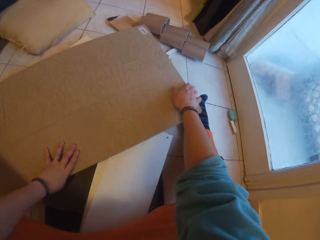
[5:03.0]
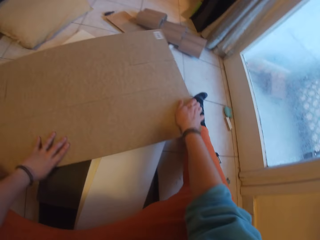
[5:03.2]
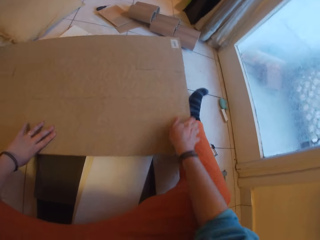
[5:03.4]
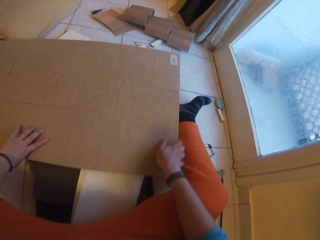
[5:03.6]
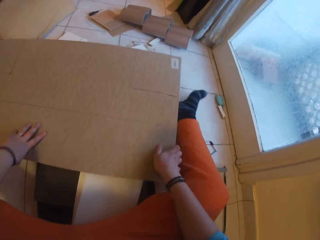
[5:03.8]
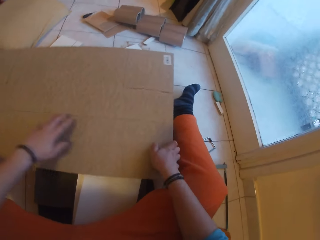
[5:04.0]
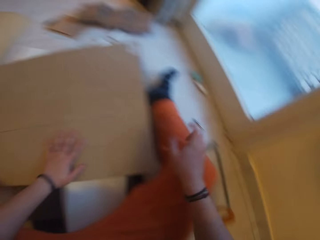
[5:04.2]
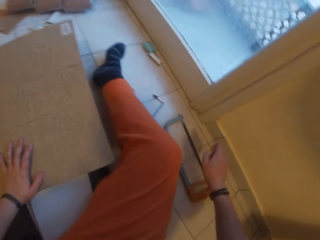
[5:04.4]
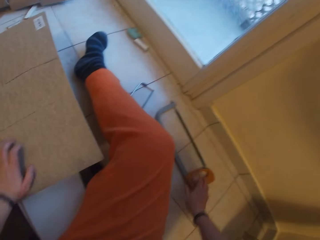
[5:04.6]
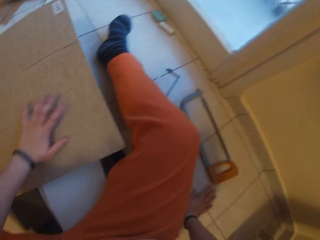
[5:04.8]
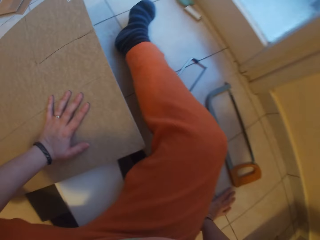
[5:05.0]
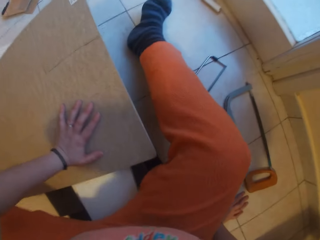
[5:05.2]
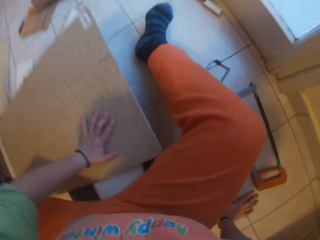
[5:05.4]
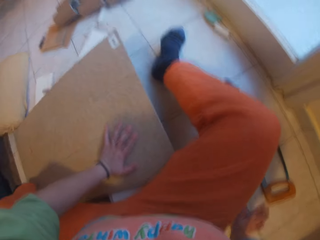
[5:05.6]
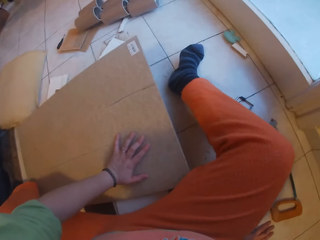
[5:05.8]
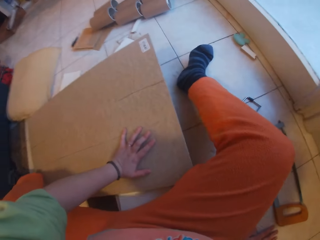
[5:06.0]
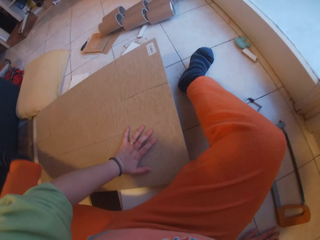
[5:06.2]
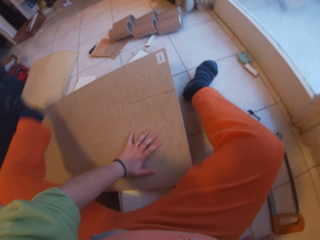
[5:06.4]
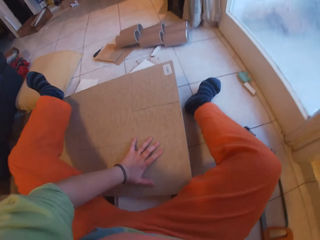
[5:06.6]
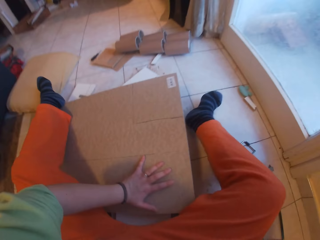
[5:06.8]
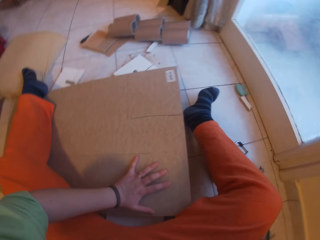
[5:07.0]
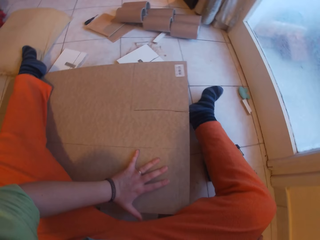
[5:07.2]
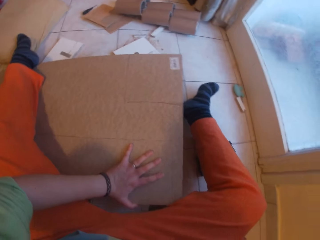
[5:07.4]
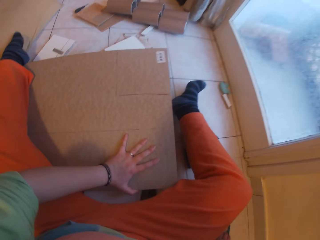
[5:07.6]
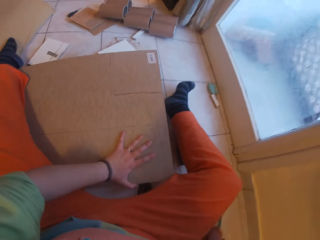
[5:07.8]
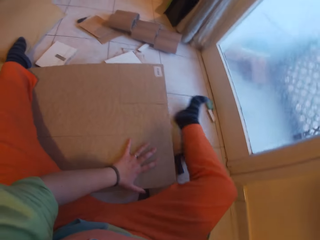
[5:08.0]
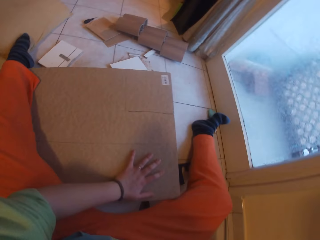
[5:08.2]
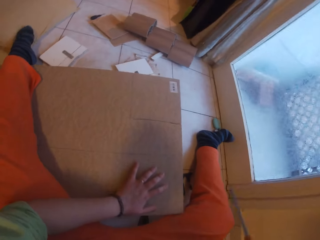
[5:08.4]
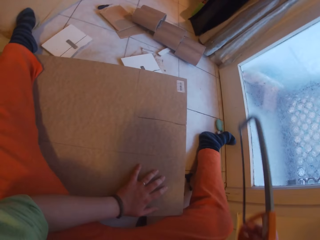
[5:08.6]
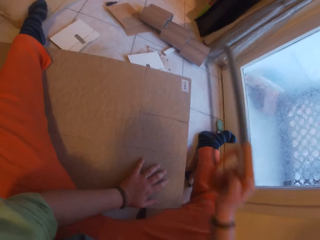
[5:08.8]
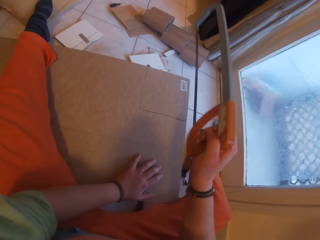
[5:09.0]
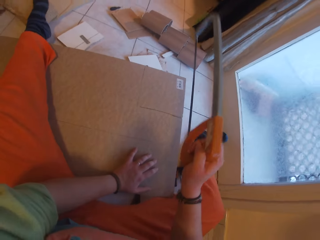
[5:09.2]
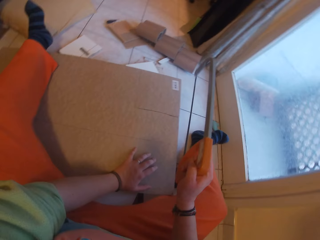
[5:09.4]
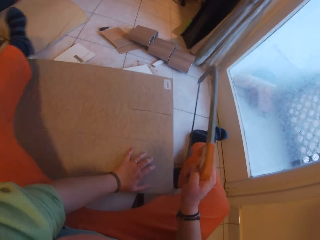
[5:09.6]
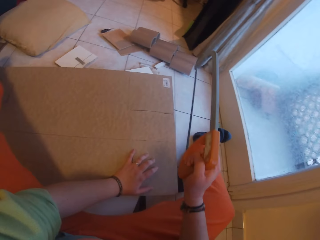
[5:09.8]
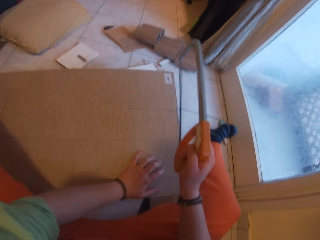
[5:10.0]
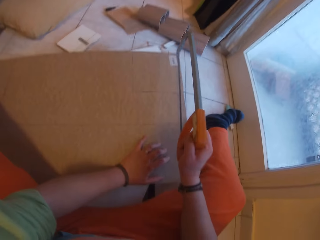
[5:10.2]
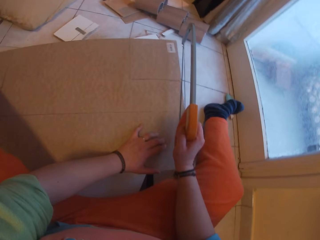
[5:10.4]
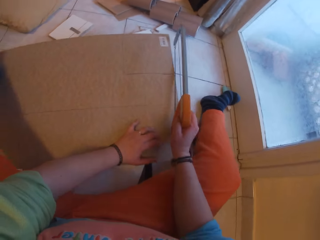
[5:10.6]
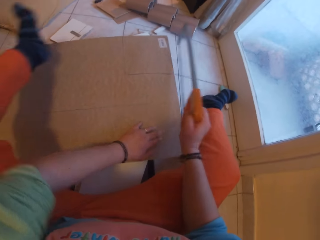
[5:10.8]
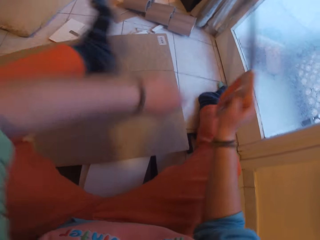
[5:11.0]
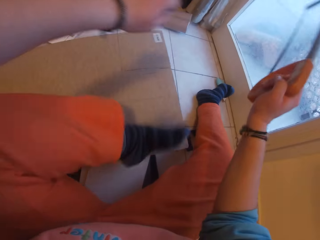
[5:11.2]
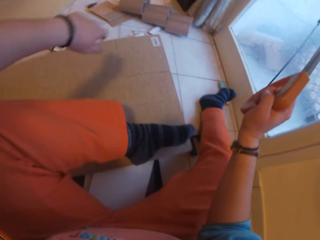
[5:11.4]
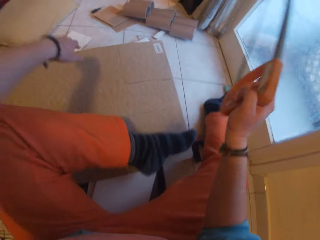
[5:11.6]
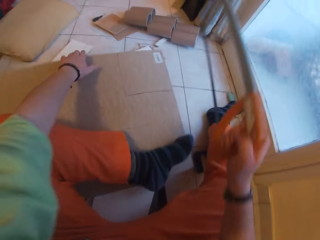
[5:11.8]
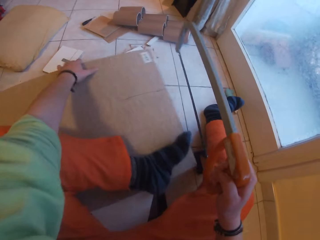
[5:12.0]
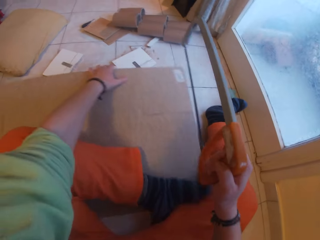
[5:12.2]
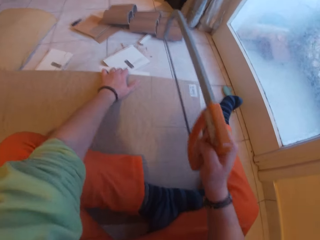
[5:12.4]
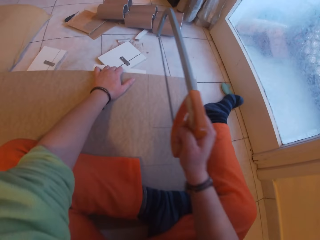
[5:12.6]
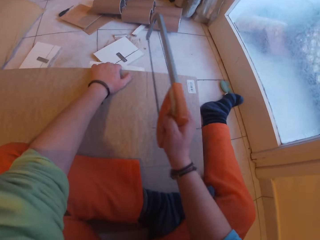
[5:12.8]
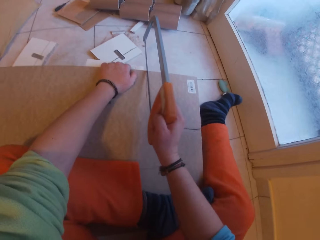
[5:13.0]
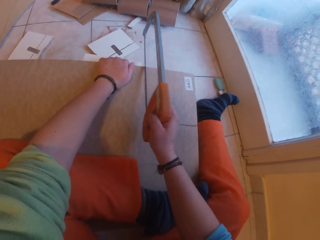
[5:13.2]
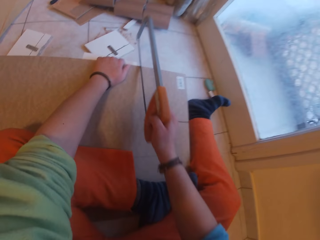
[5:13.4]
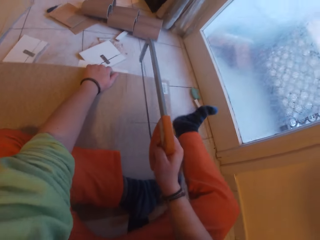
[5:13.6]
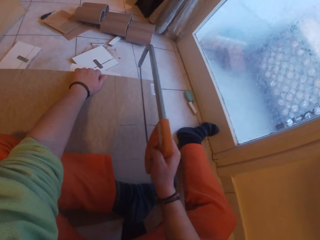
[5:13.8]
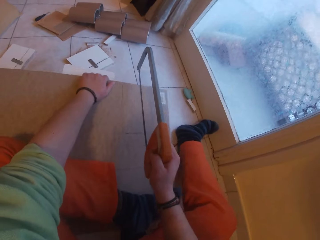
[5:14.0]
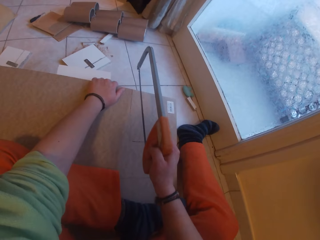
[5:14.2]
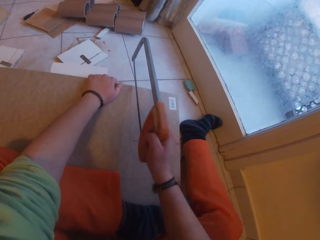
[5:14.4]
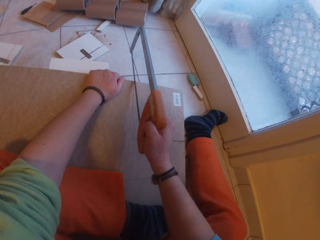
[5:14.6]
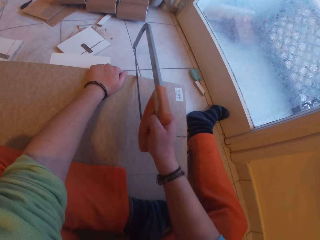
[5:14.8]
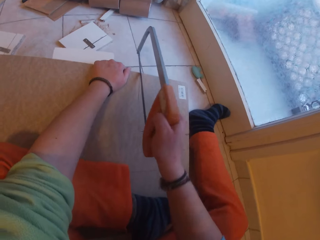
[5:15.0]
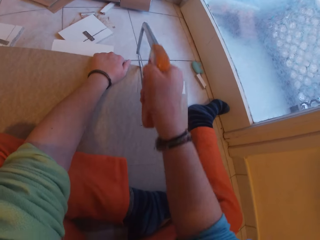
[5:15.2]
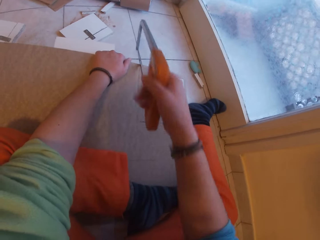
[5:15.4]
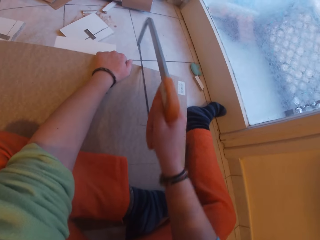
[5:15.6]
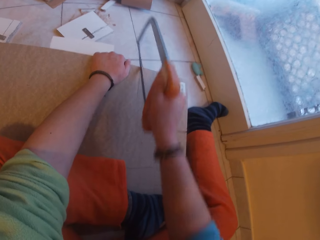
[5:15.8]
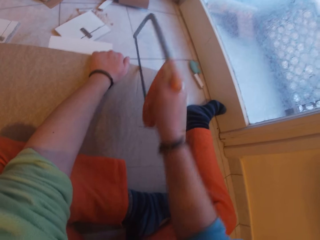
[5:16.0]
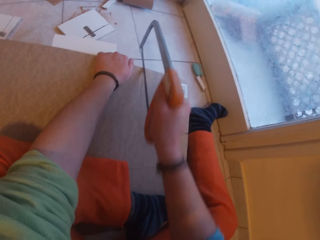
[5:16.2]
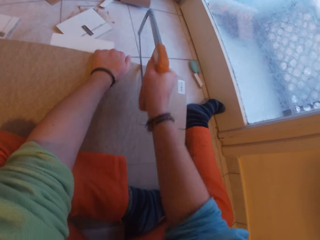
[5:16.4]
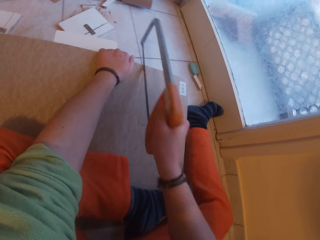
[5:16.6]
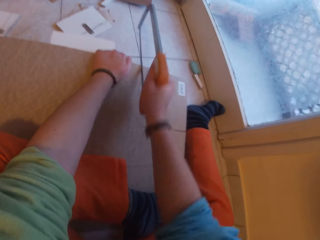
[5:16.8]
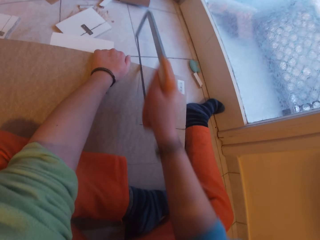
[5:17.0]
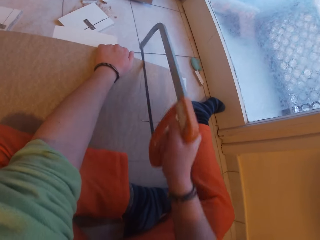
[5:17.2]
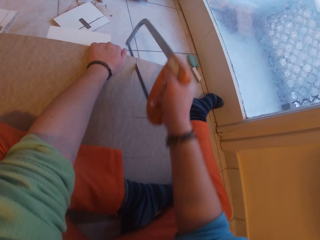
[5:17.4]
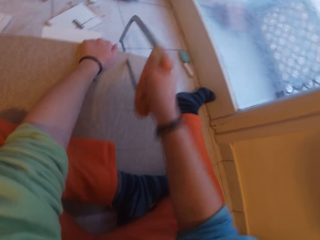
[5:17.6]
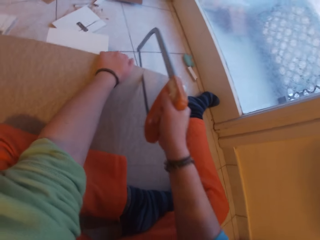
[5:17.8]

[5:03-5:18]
The camera wearer adjusts the plywood on the pile of planks on the floor with both hands. He places his left hand on the plywood on the pile of planks on the floor. He aligns himself on the wood. He places his left leg on the plywood on the pile of planks on the floor. He picks up a hand saw on the floor. He straightens a leg. He adjusts the plywood on the pile of planks on the floor with his left leg and left hand. He cuts the plywood on the pile of planks with the orange saw in his right hand.

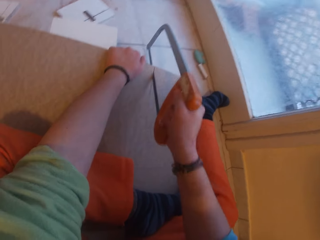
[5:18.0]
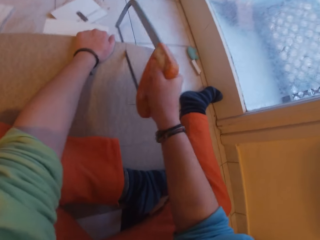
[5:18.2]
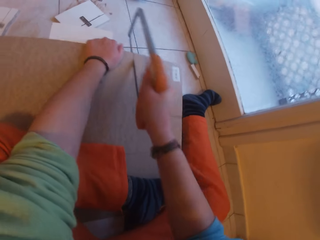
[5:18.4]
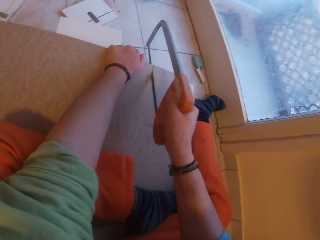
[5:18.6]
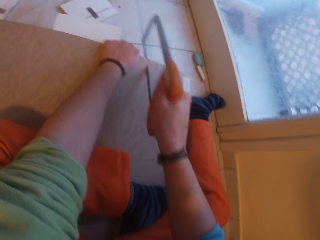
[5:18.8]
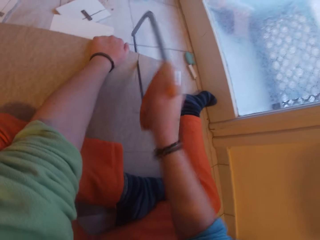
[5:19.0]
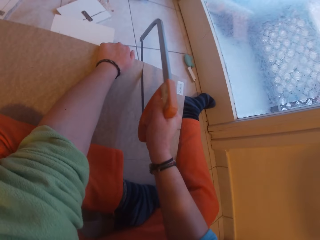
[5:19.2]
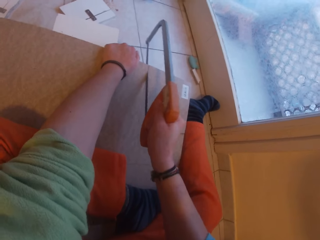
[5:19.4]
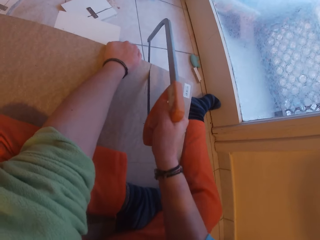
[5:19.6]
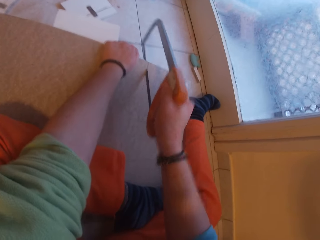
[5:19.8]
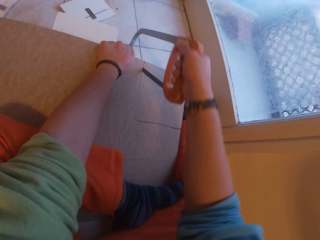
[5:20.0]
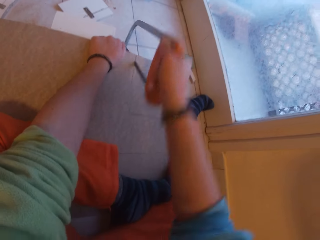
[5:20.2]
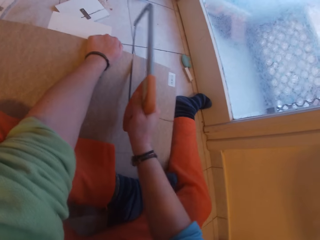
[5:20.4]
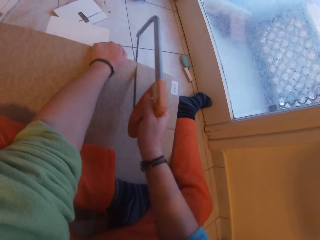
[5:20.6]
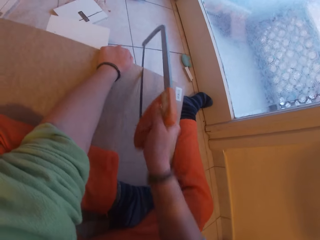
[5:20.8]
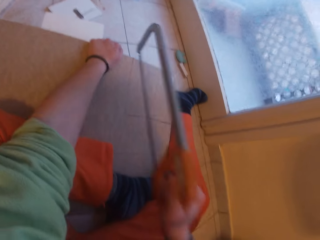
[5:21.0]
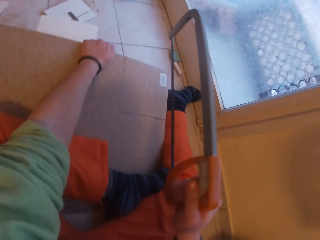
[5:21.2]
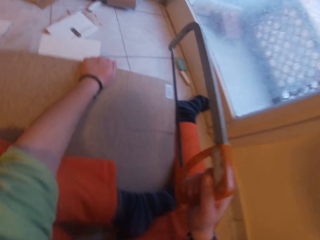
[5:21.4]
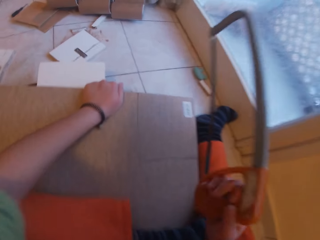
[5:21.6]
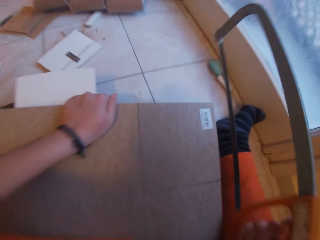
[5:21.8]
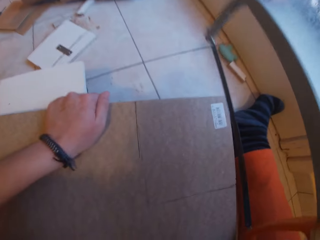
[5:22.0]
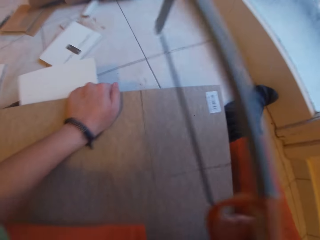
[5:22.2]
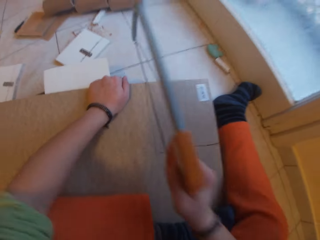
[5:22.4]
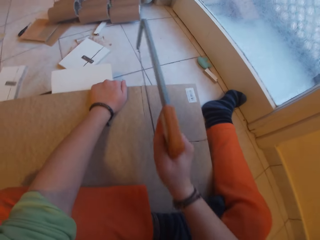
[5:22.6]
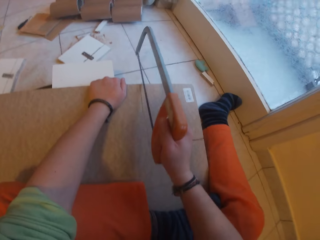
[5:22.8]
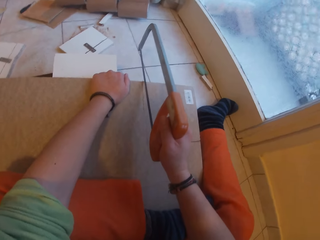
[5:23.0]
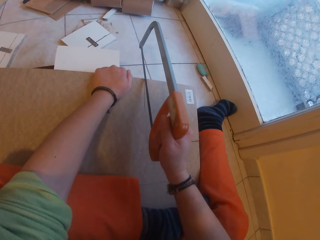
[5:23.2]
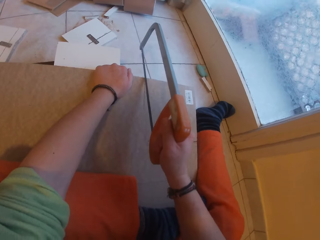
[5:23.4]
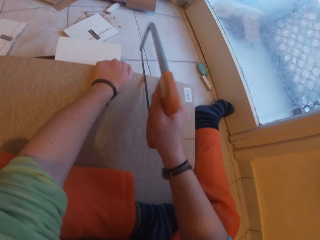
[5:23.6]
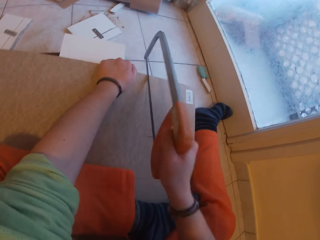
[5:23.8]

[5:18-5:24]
The camera wearer removes the orange saw from the plywood or cardboard on the pile of planks with his right hand. He checks on the cardboard. He cuts the plywood on the pile of planks with the orange saw in his right hand.
